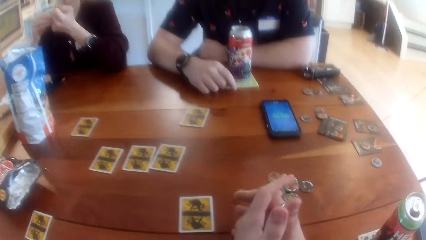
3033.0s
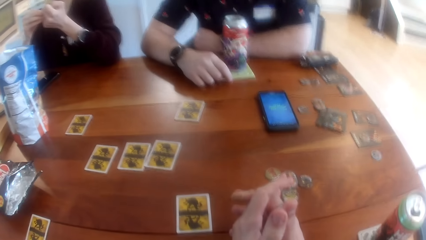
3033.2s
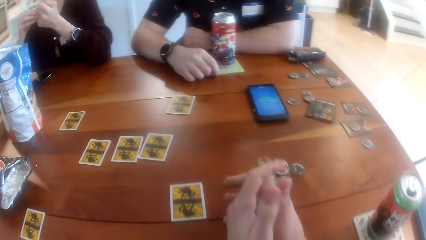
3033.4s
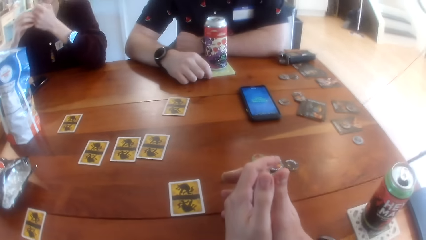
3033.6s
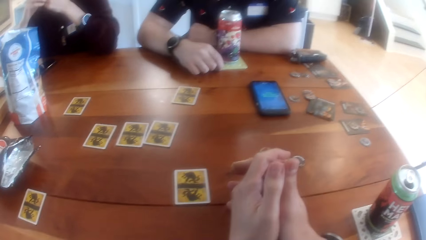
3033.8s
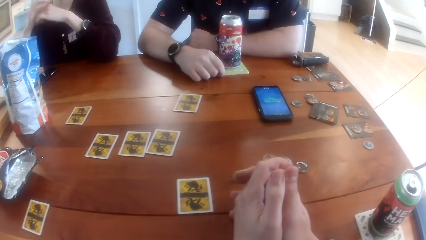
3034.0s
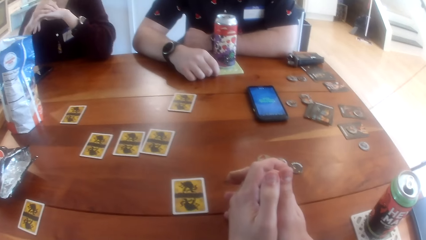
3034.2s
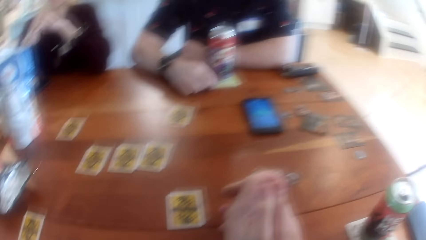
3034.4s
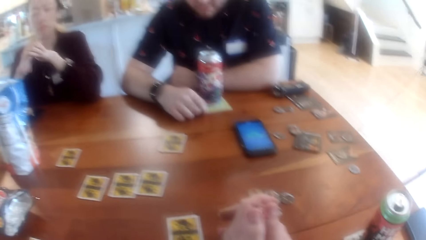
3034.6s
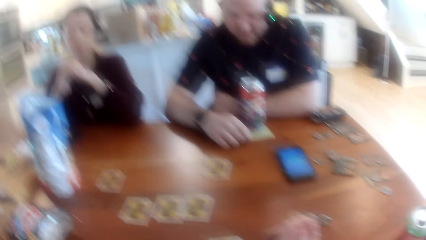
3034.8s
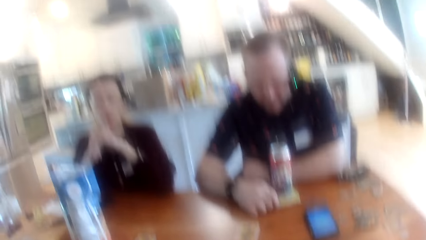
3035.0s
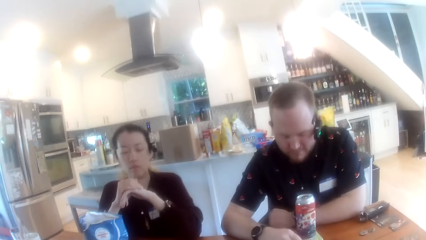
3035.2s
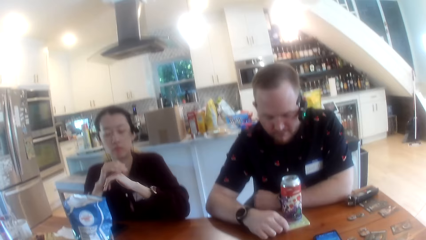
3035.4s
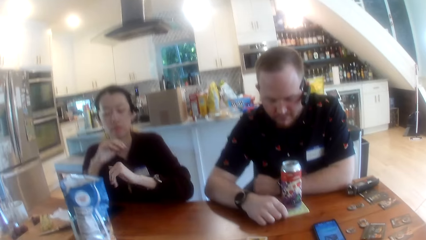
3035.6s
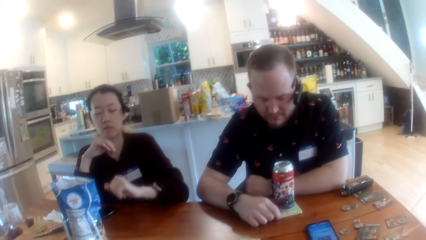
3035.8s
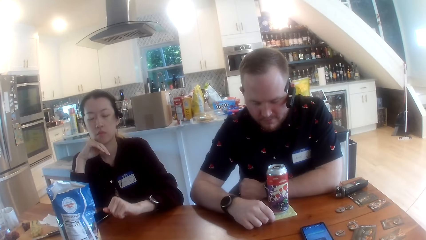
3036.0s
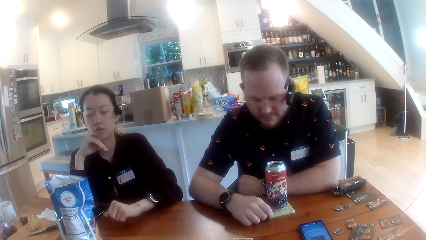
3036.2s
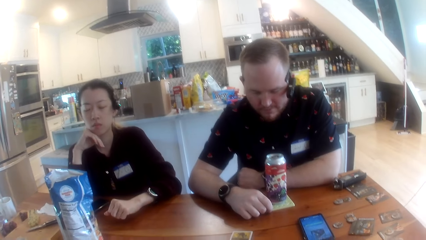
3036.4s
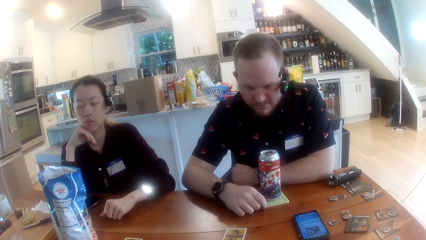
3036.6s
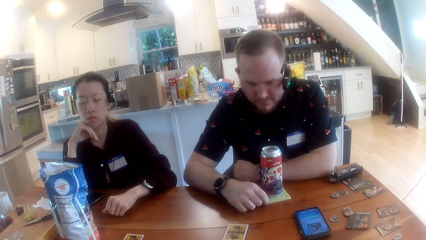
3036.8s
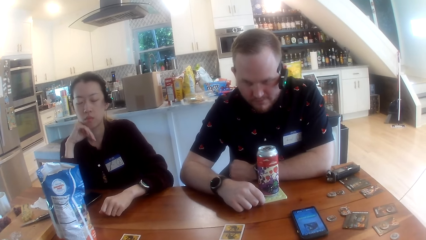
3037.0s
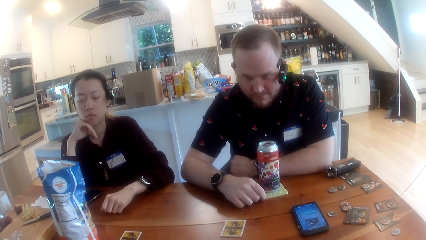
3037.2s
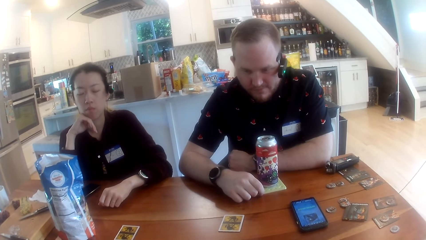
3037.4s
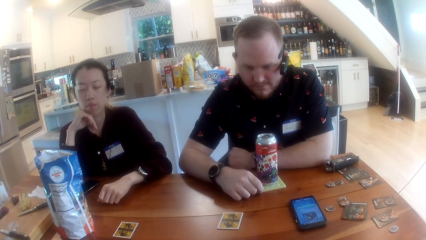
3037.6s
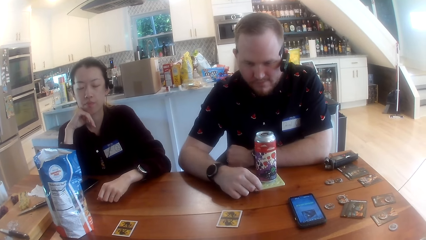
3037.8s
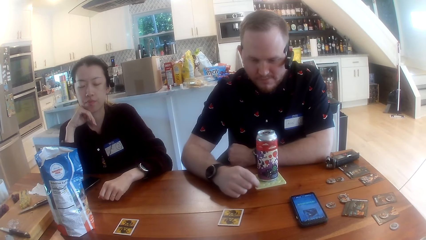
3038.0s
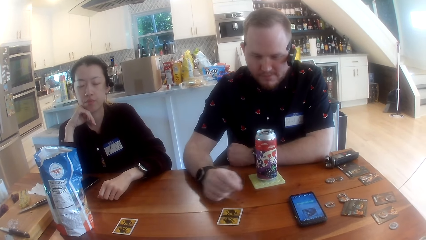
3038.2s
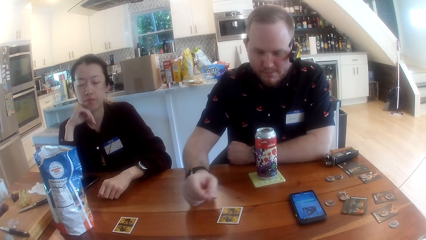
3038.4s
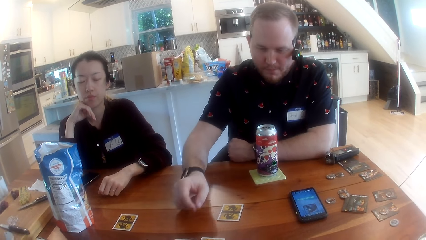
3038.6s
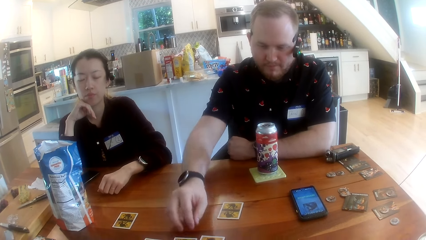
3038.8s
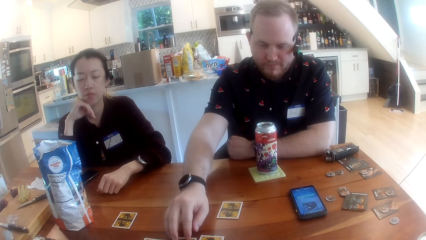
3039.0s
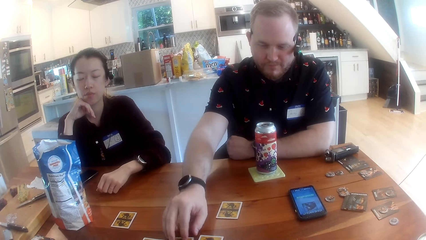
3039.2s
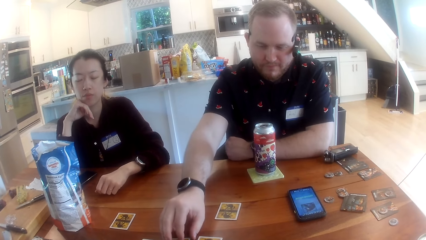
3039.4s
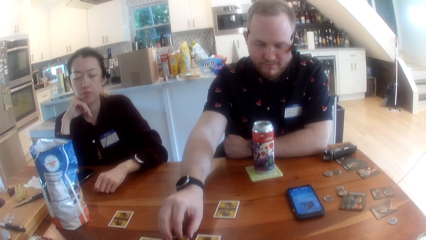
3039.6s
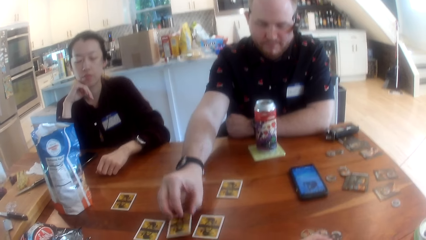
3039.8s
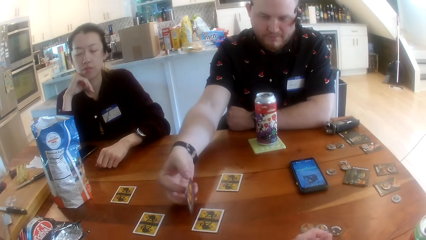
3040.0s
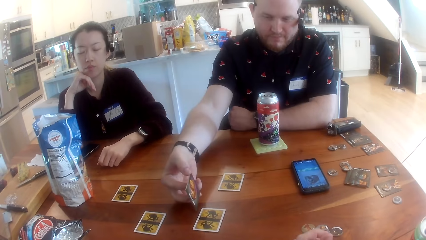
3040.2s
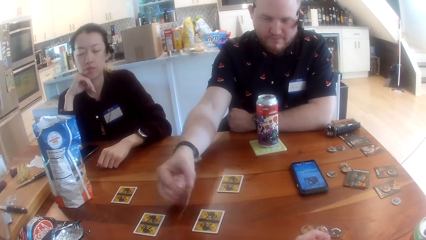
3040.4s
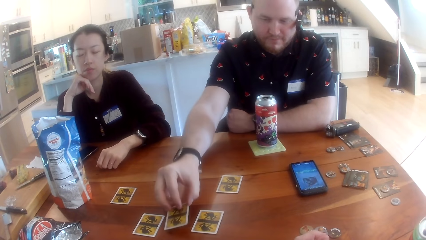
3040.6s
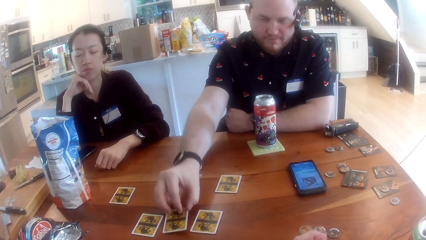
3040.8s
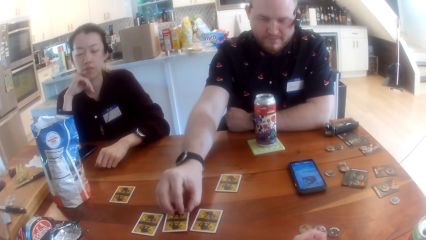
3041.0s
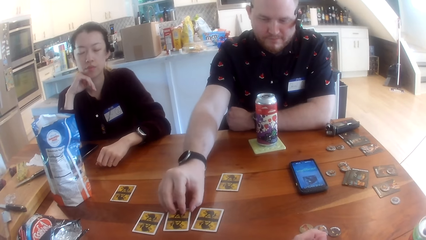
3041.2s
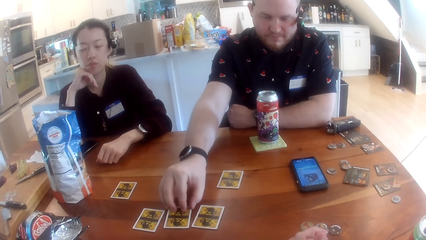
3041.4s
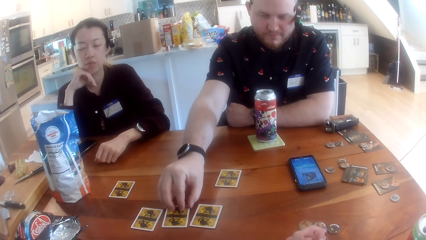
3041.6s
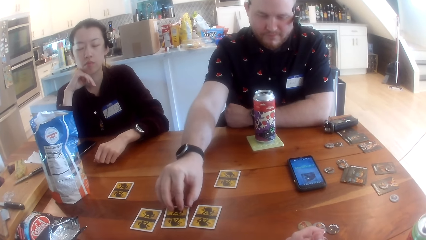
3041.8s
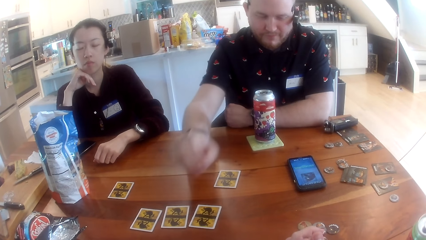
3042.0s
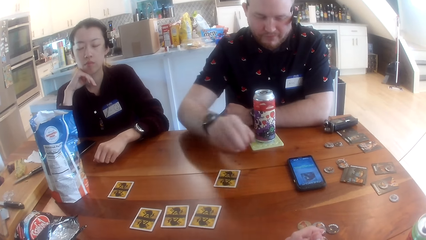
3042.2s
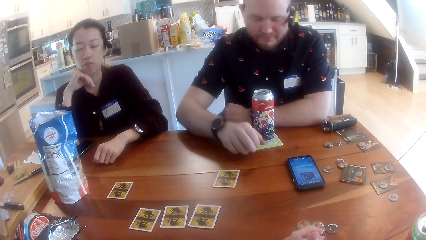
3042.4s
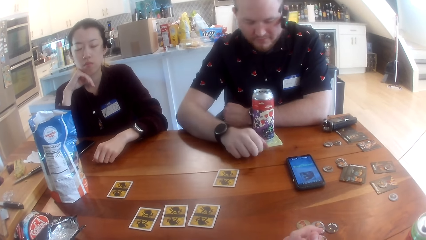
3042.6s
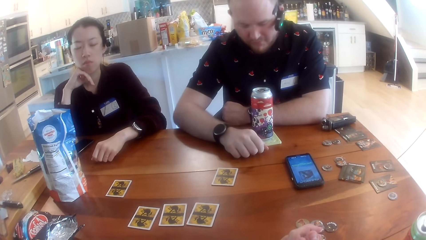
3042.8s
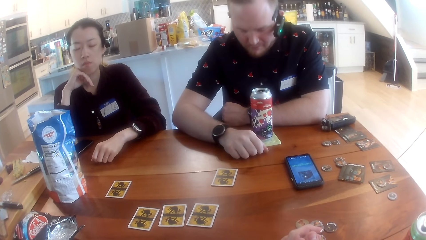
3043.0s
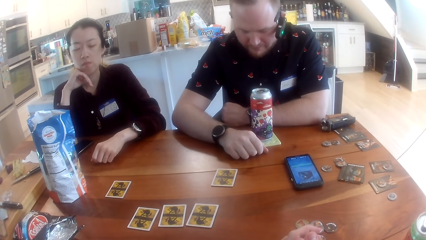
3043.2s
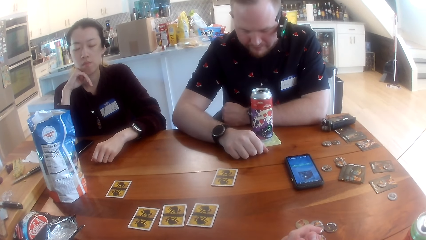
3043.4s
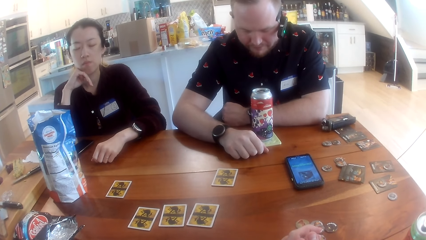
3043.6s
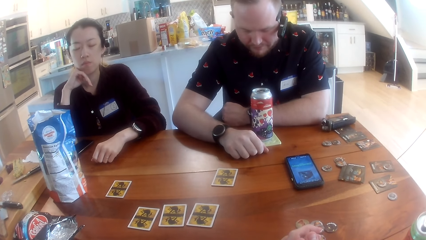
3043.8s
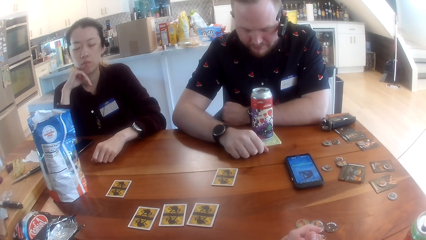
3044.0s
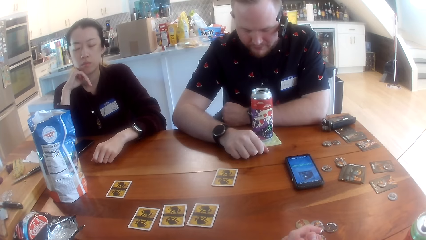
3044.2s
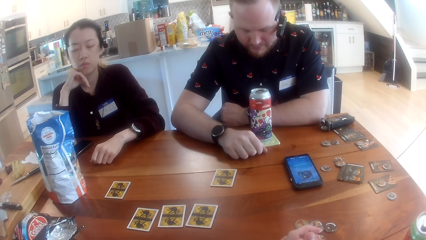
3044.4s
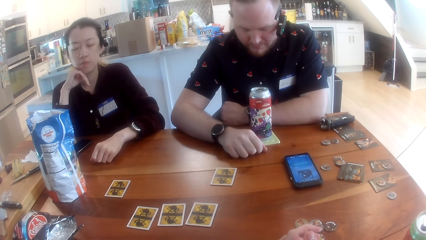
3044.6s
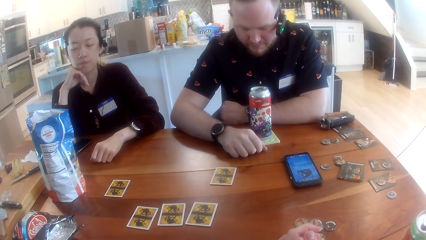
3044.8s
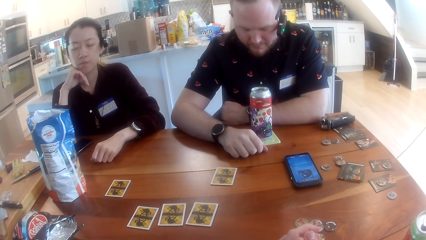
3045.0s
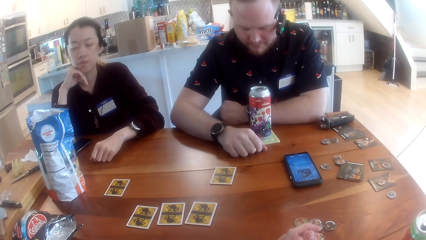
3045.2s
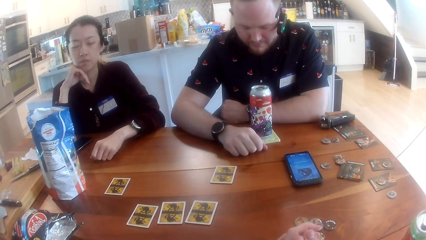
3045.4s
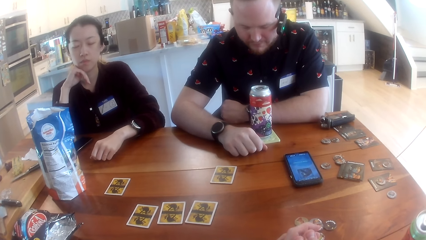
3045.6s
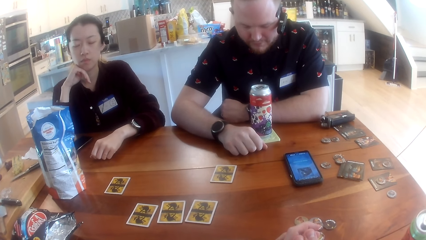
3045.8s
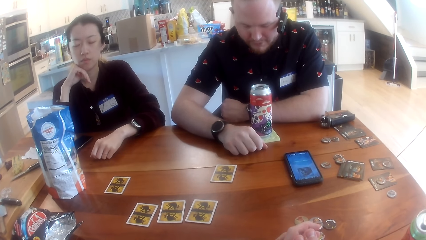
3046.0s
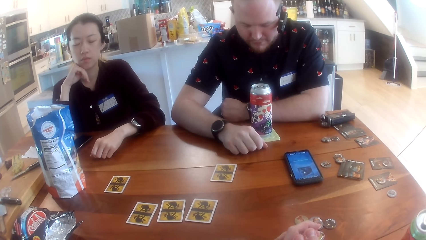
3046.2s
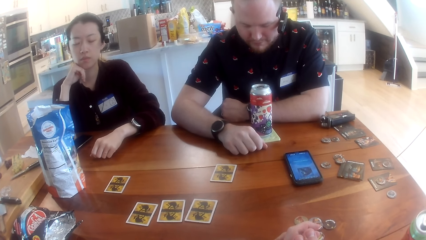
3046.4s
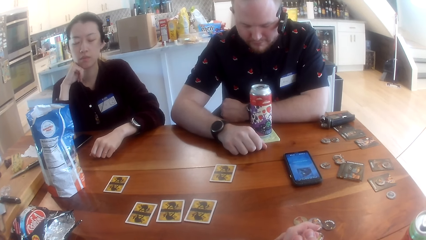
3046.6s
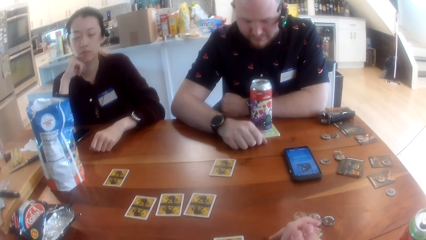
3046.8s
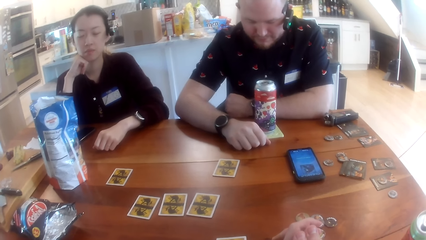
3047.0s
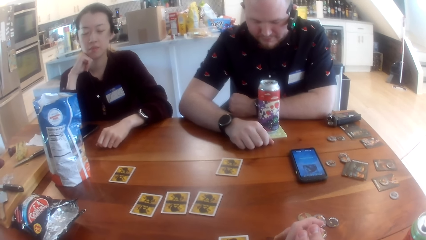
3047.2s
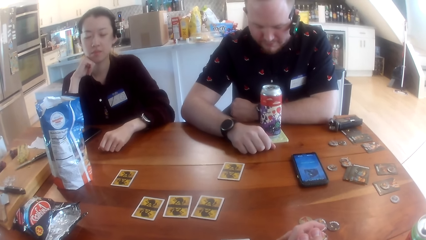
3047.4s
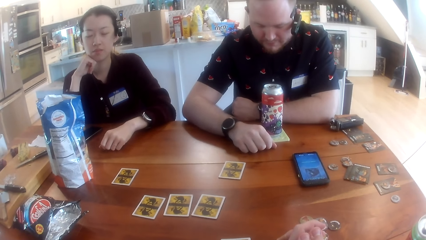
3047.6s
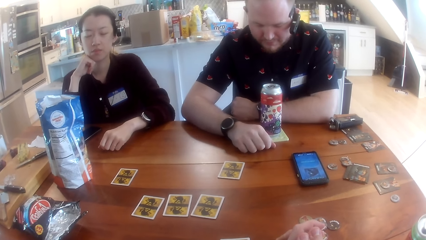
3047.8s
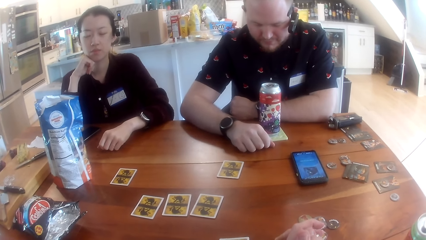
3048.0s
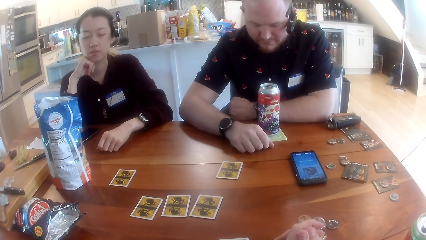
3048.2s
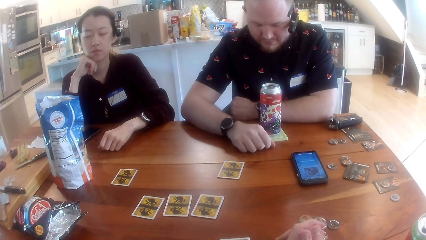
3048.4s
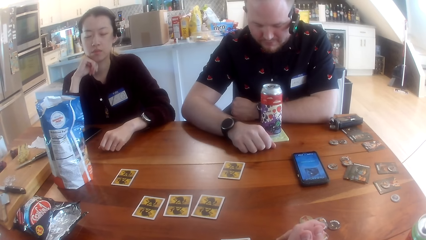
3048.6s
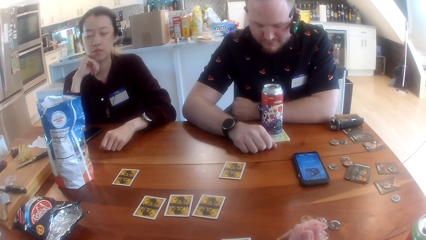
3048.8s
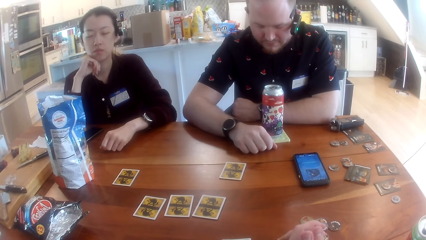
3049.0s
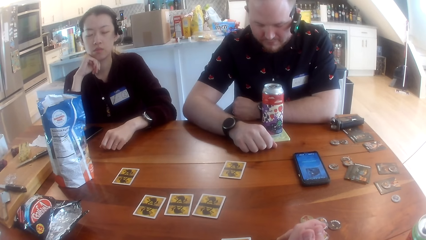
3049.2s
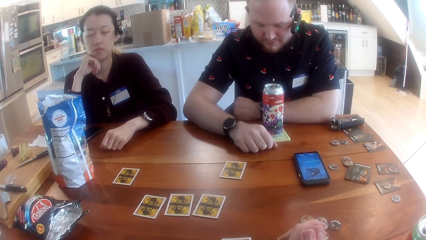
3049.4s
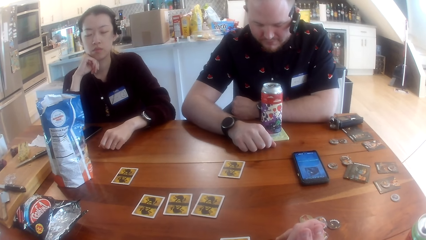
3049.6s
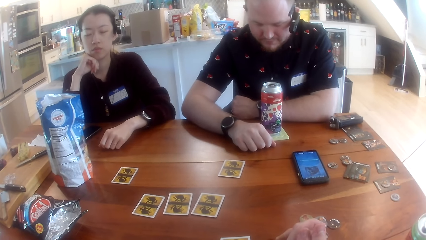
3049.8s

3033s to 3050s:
The camera wearer looks at the cards on the table. A man checks a card on the table with his right hand.
